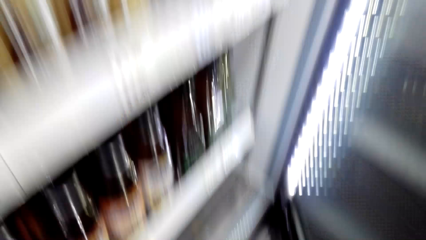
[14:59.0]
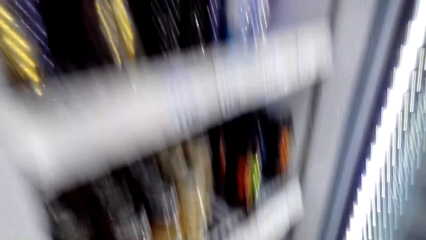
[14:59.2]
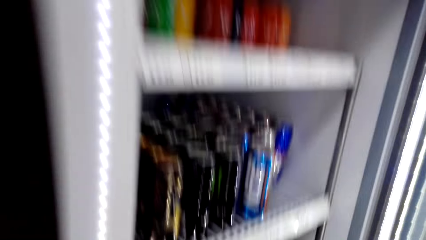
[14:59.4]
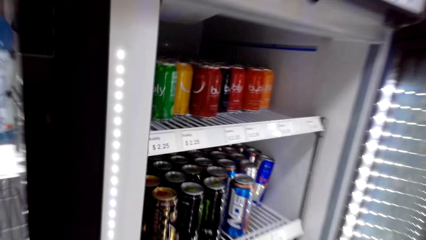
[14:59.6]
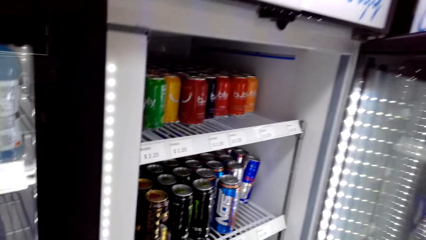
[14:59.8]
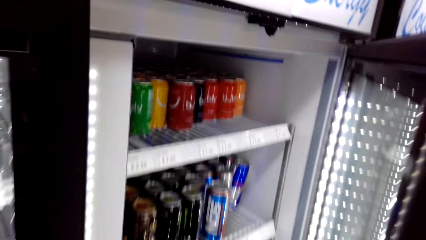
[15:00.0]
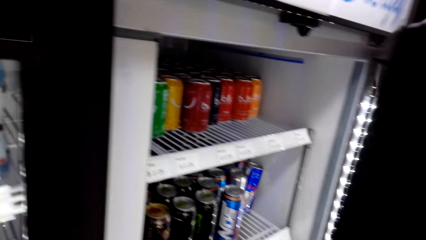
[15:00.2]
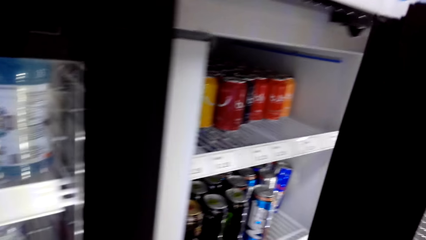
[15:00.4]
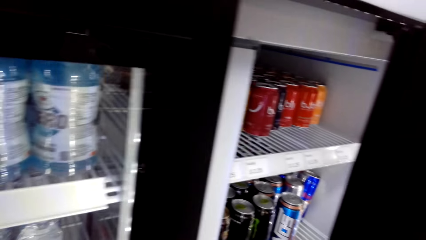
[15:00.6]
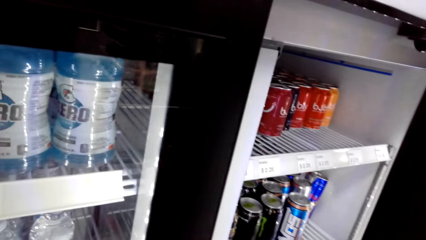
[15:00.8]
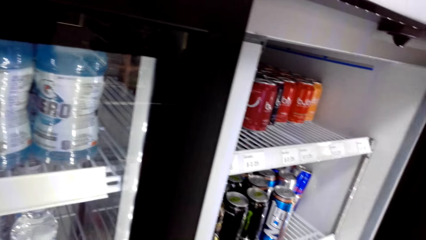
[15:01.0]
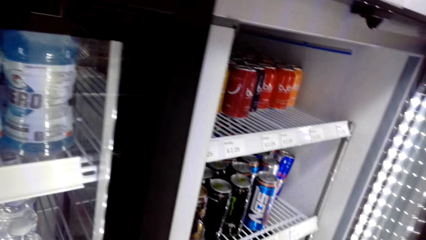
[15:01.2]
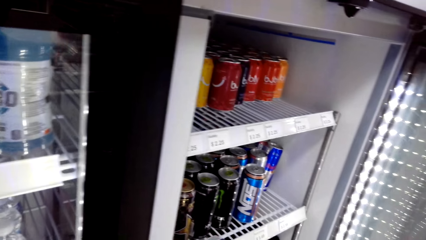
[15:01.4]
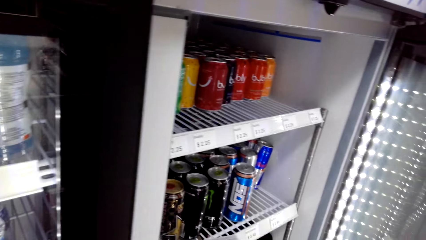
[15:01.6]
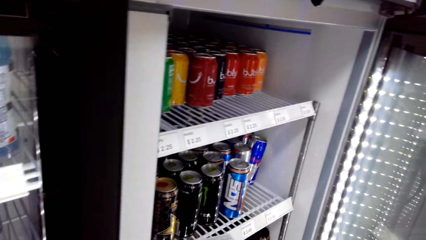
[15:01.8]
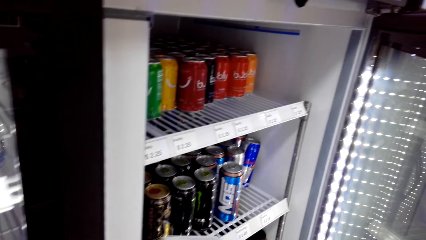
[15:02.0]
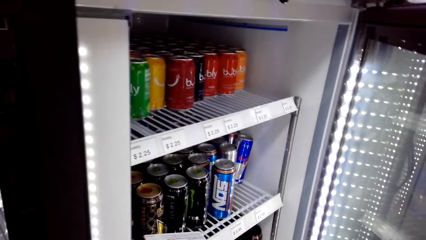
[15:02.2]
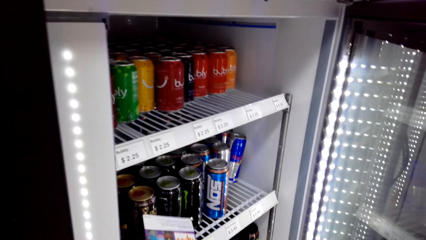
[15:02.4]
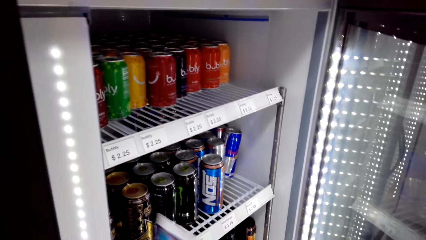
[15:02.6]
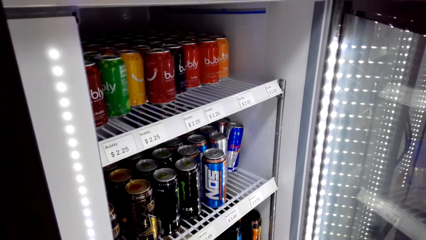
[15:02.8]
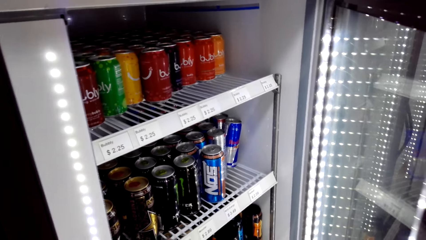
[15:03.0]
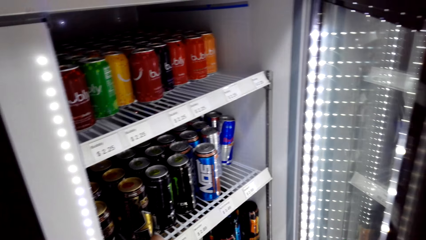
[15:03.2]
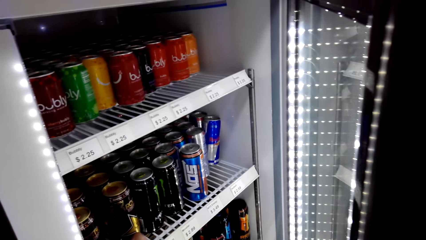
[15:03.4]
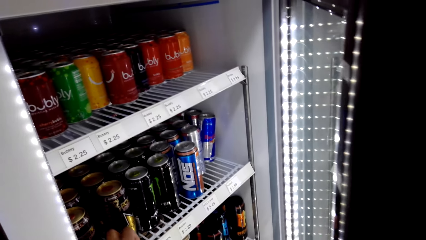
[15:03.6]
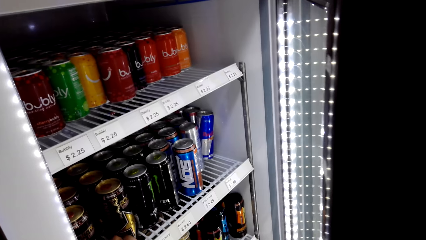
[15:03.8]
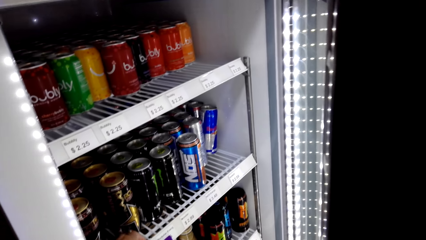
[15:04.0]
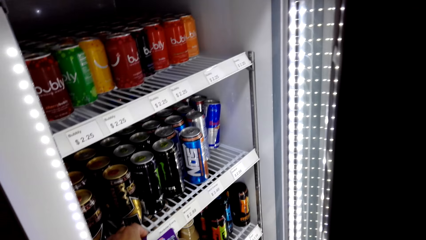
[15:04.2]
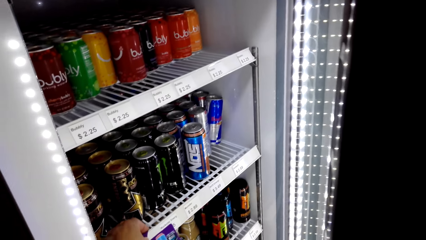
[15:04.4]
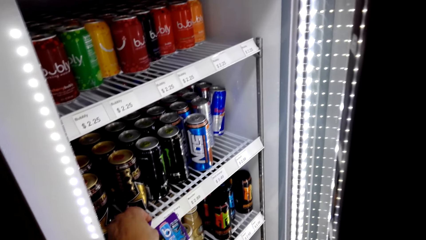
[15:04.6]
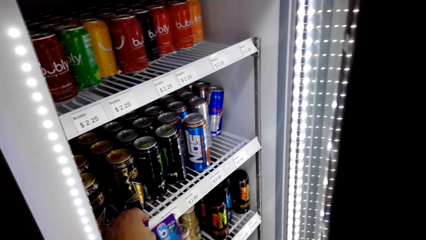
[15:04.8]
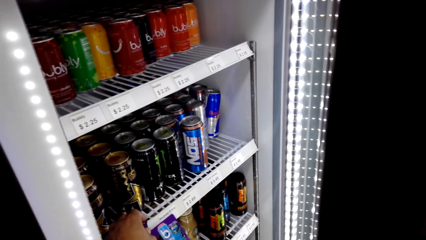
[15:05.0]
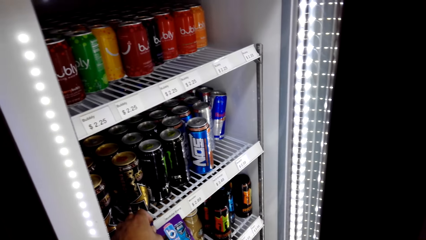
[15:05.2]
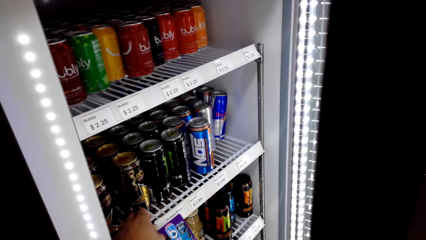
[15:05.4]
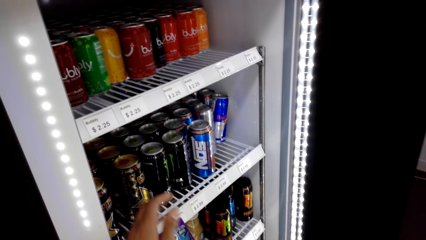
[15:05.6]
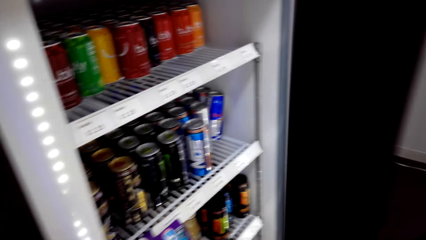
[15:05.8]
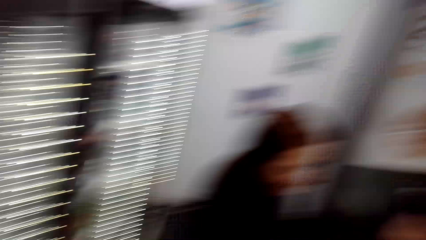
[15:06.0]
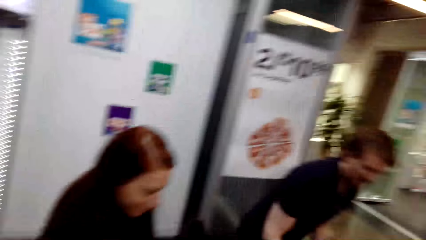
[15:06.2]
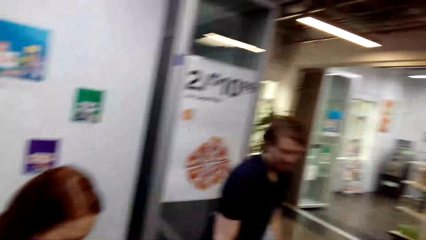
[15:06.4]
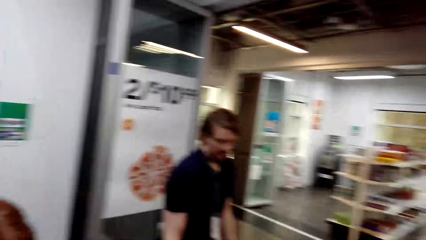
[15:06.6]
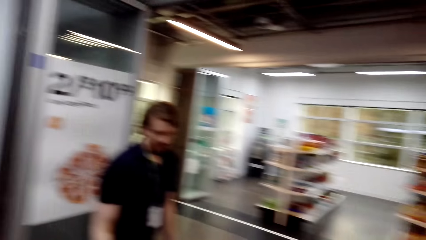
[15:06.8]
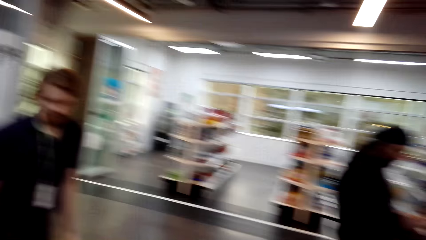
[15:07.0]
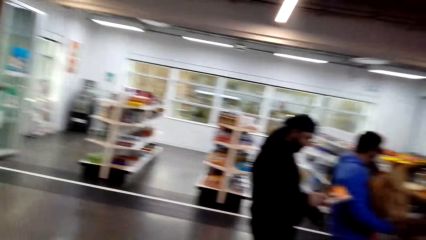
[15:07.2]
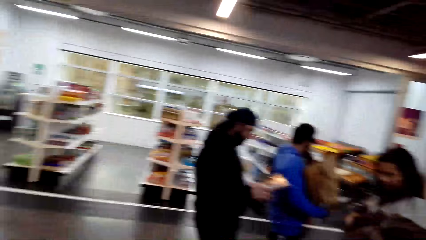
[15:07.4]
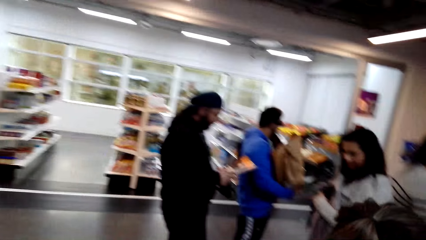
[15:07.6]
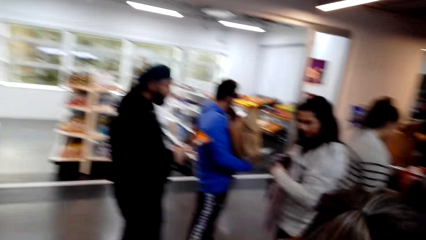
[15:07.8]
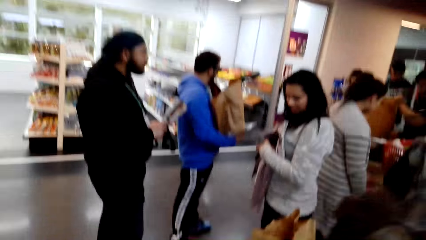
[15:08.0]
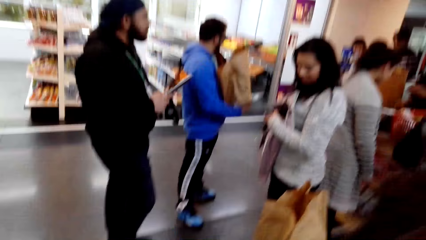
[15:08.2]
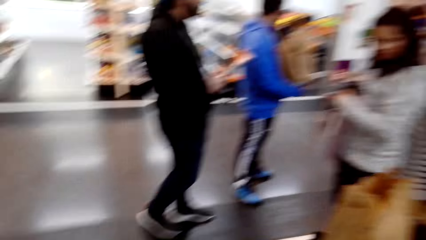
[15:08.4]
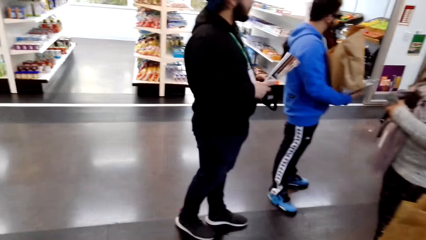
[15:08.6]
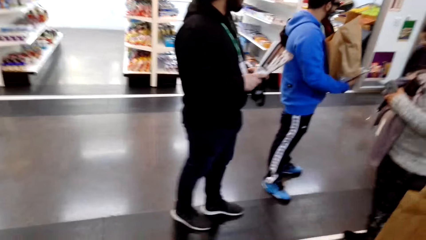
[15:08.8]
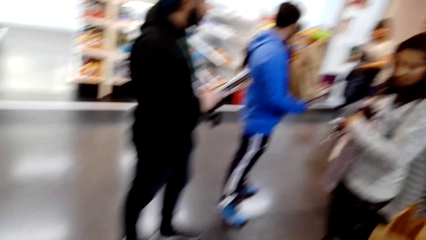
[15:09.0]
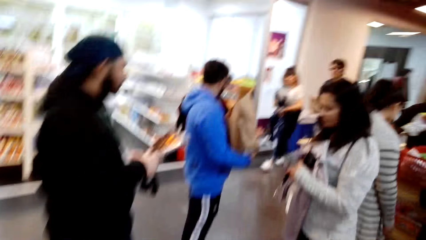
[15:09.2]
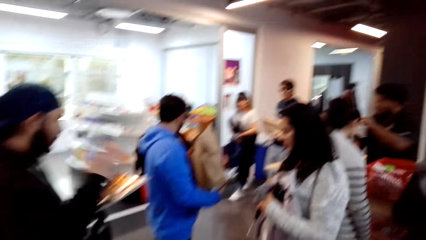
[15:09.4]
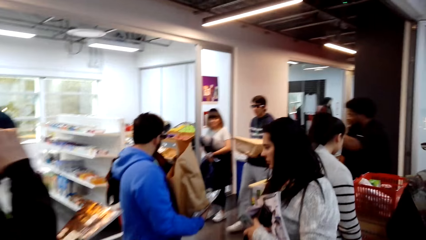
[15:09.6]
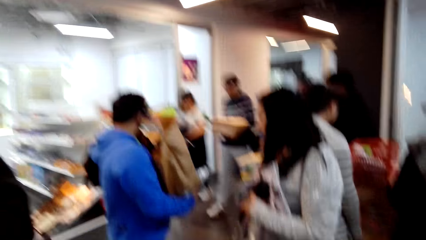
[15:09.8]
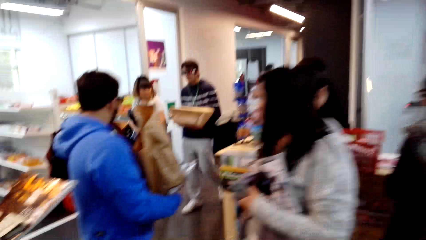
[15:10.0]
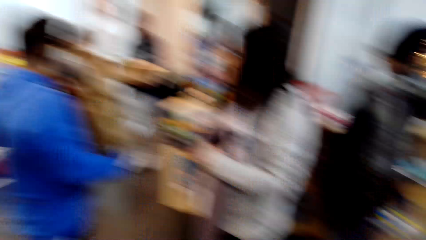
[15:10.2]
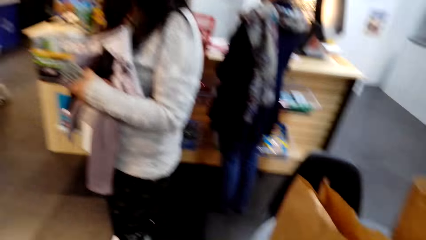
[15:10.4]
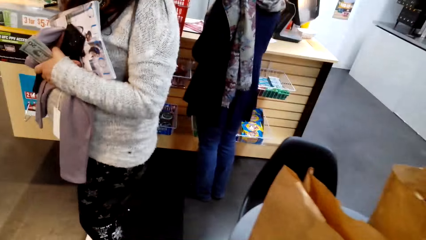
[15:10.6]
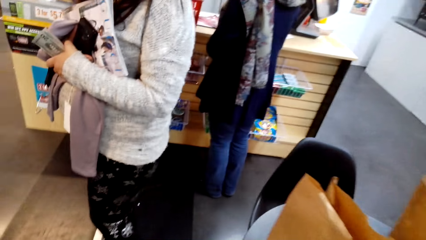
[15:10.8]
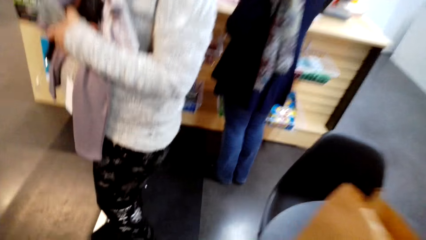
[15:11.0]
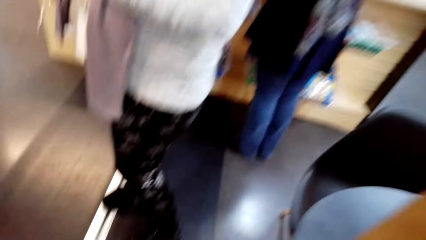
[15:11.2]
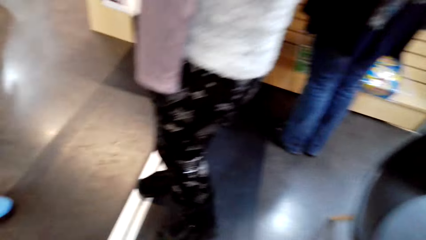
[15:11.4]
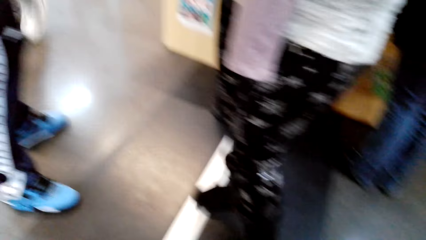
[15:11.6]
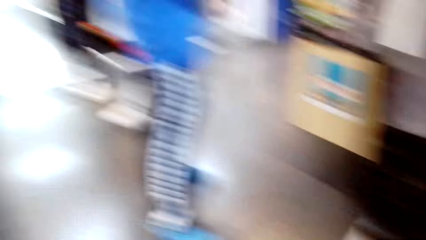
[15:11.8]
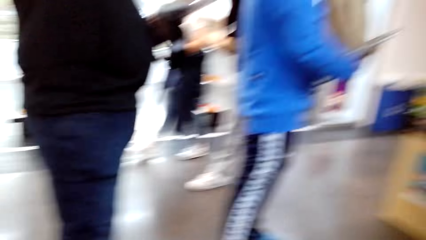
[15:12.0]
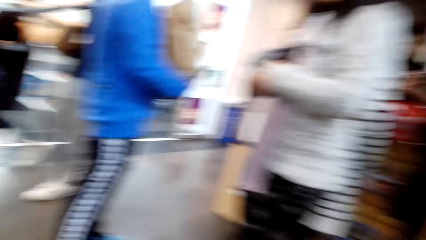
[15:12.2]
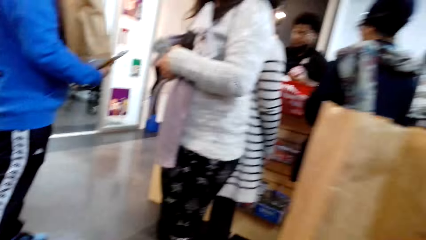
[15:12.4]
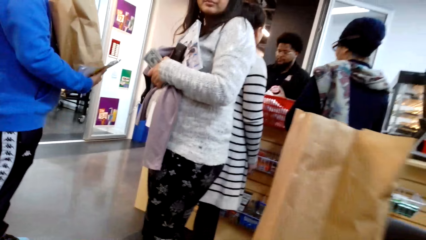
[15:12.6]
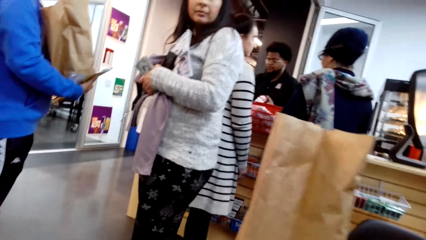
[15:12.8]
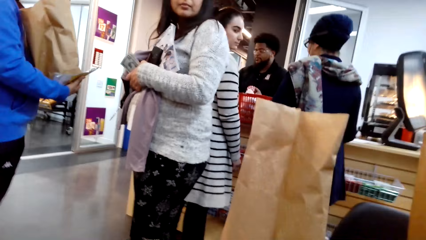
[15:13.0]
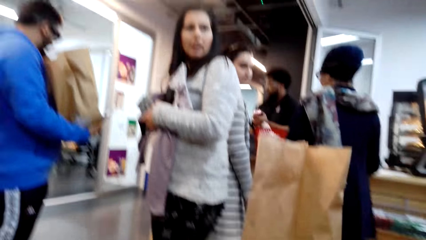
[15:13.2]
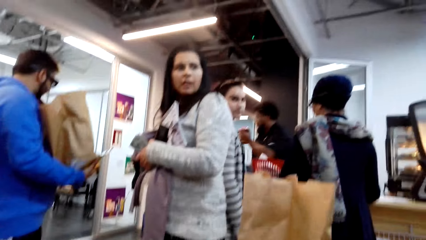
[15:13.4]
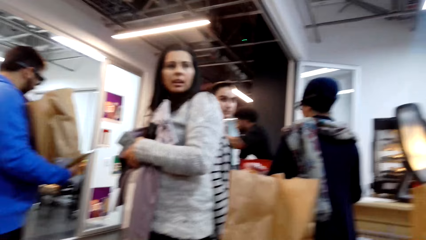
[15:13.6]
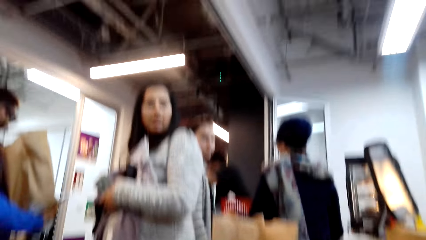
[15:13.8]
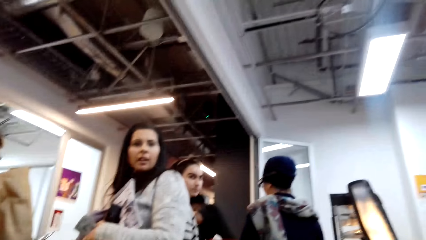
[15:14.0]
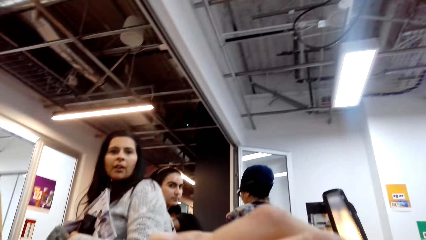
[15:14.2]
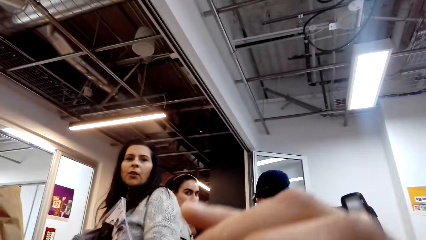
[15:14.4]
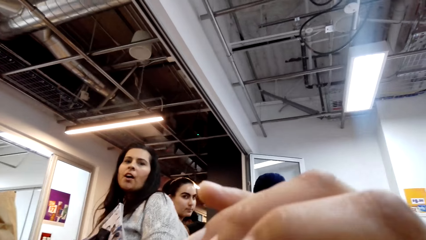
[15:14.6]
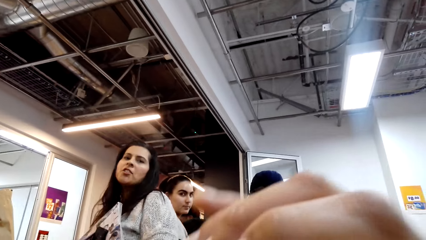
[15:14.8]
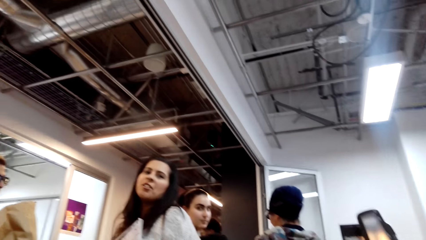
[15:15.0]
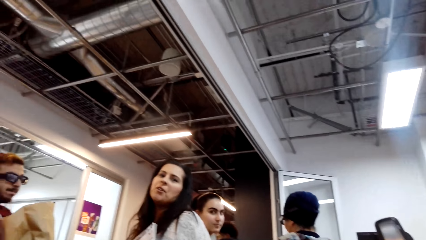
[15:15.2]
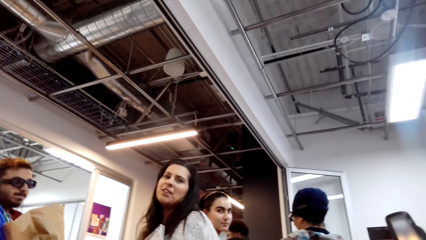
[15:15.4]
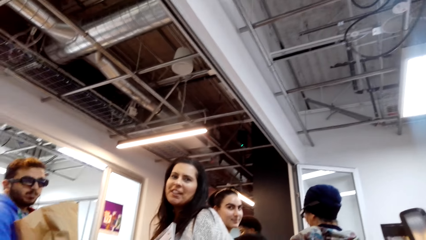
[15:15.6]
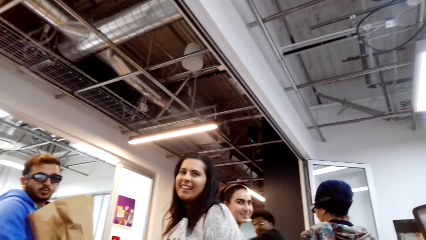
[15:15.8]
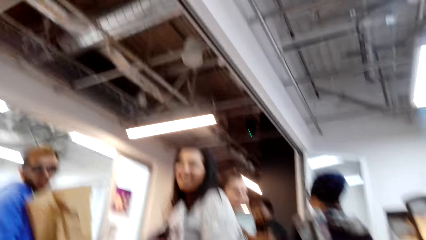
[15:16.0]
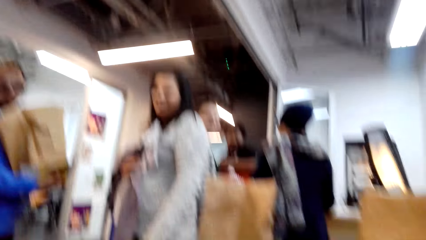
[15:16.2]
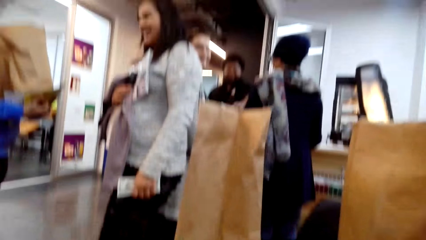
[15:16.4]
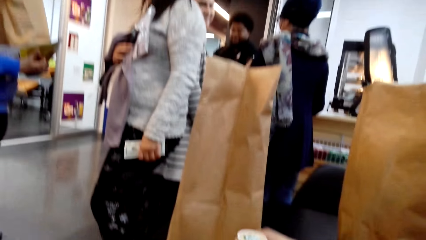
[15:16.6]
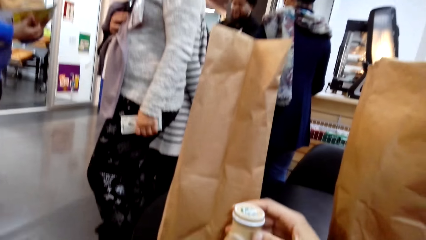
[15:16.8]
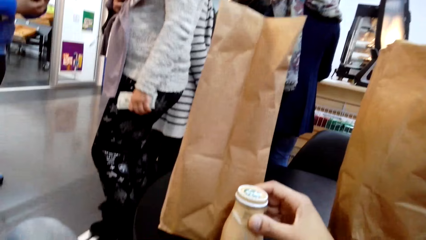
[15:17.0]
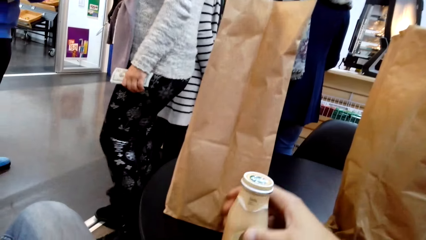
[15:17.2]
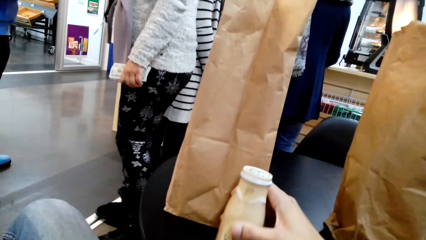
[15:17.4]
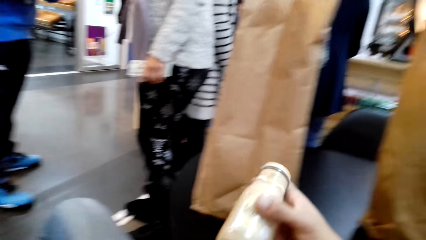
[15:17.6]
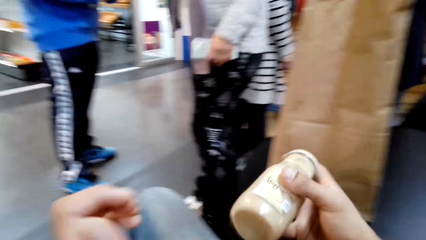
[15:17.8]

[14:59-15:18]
The camera wearer looks at the fridge. They walk towards the table. They look around. A woman talks to the camera wearer. The camera wearer dialogues with the woman.
